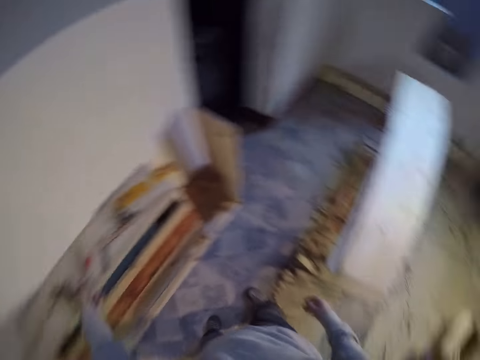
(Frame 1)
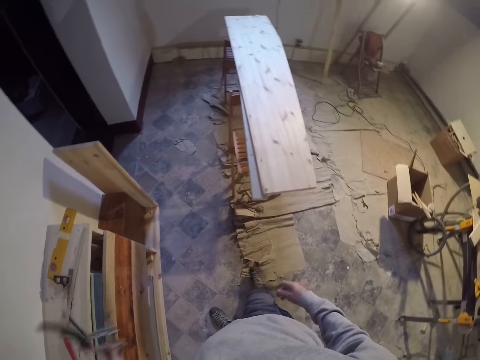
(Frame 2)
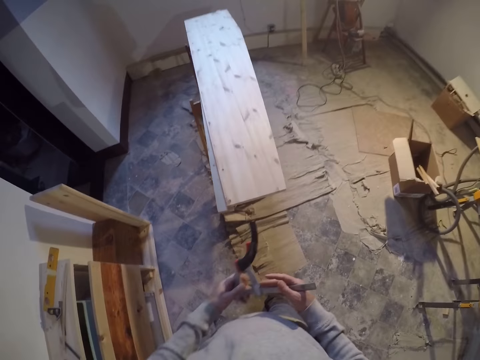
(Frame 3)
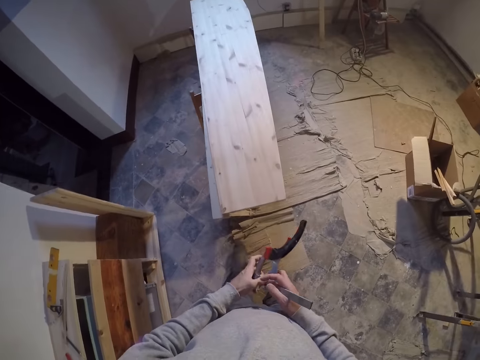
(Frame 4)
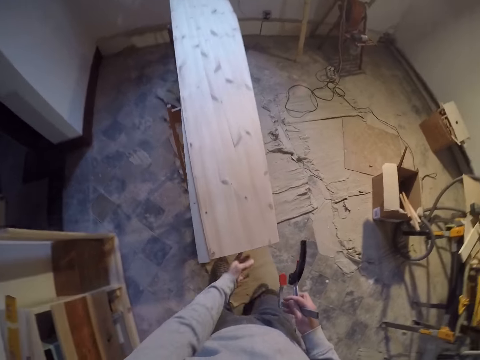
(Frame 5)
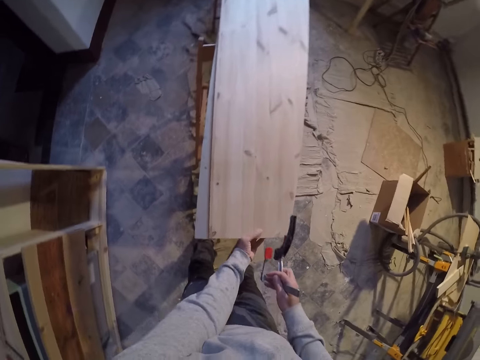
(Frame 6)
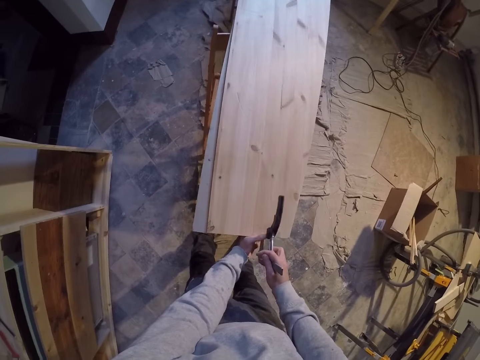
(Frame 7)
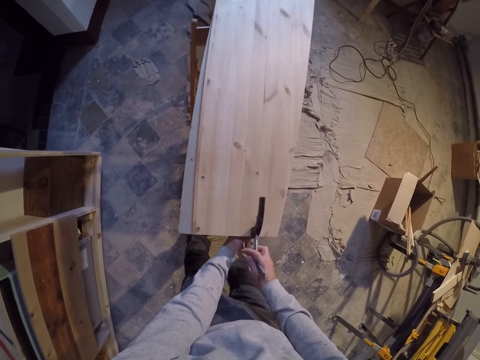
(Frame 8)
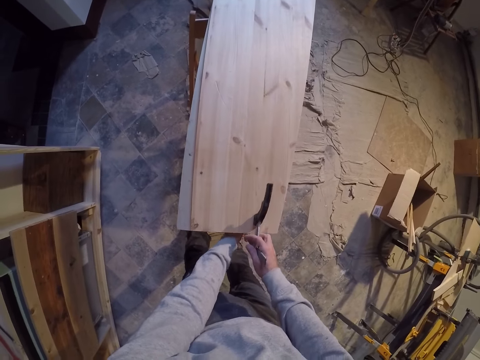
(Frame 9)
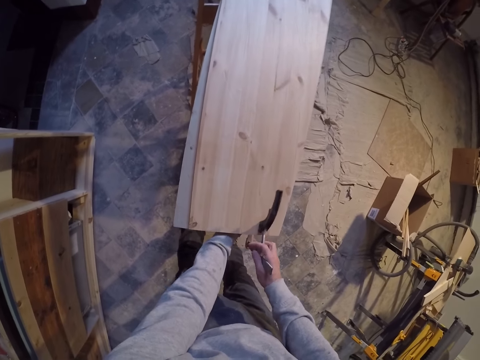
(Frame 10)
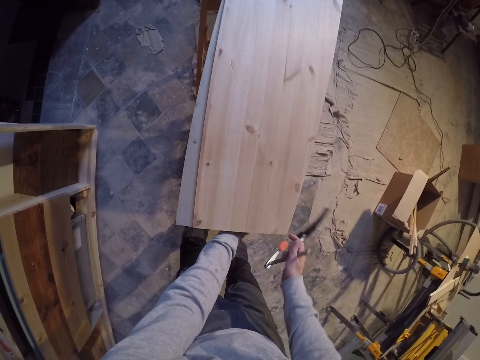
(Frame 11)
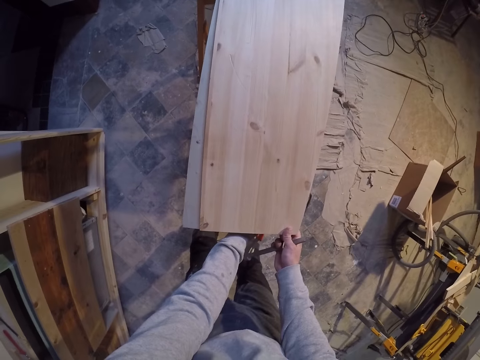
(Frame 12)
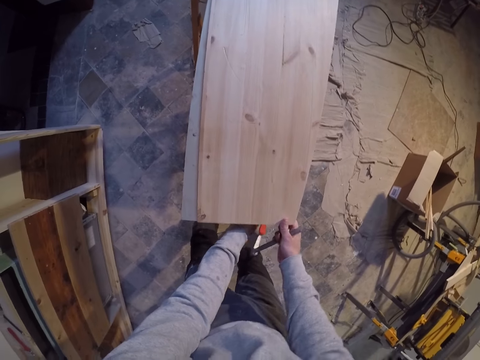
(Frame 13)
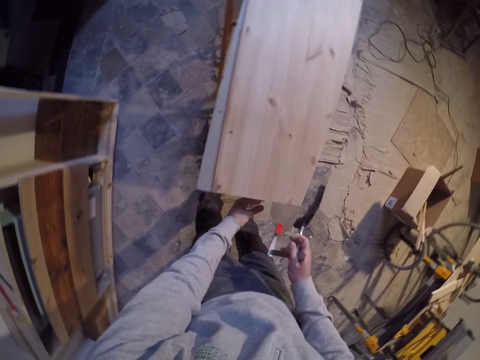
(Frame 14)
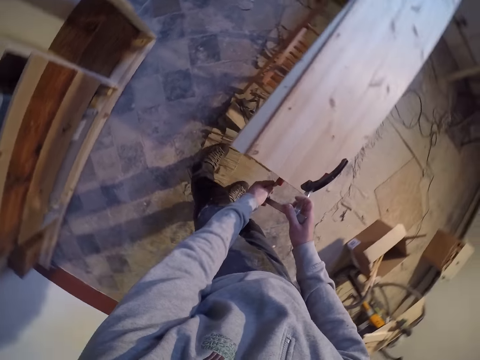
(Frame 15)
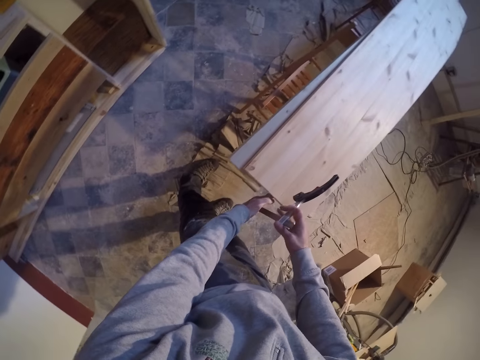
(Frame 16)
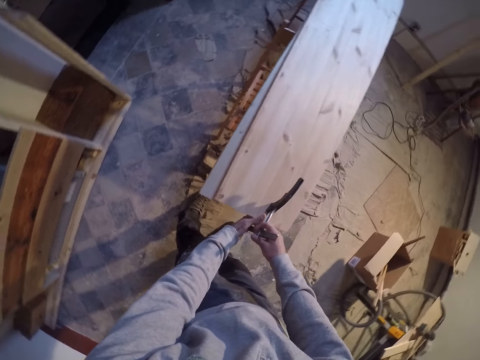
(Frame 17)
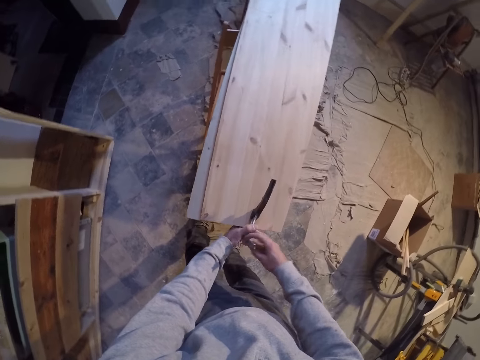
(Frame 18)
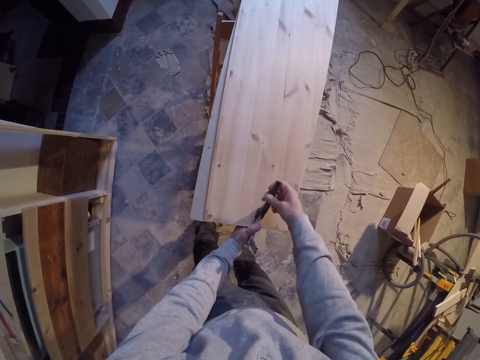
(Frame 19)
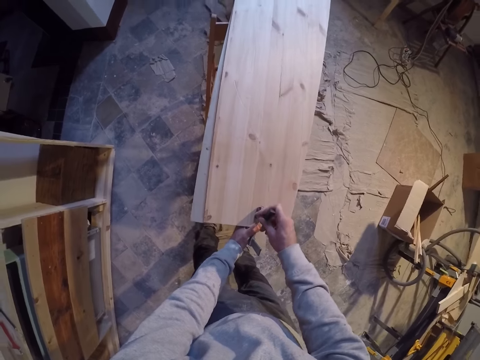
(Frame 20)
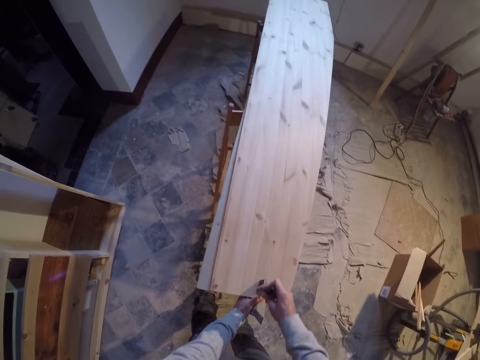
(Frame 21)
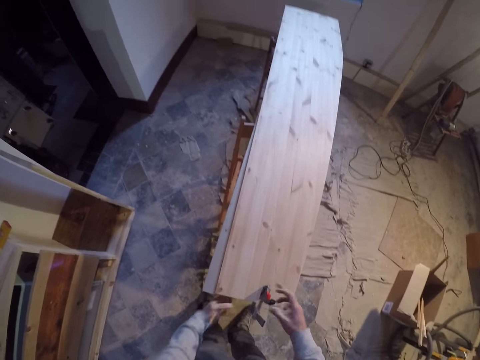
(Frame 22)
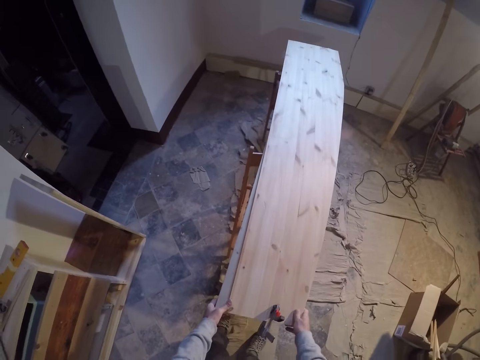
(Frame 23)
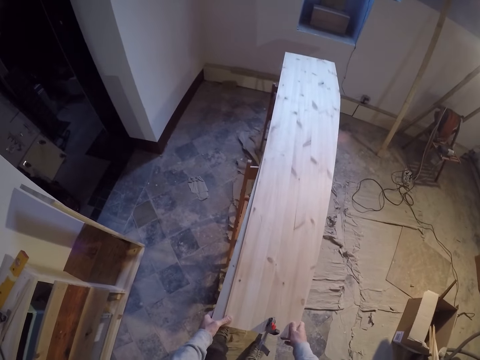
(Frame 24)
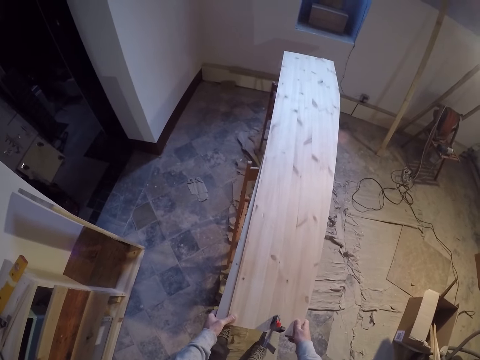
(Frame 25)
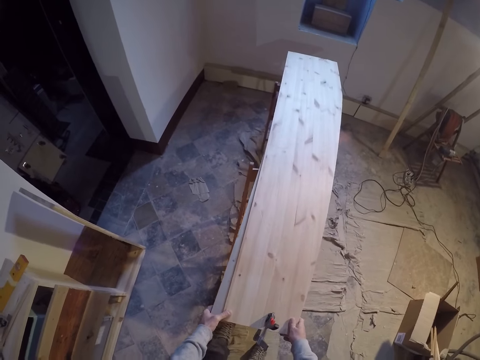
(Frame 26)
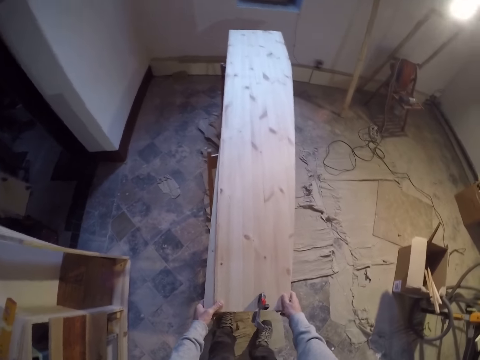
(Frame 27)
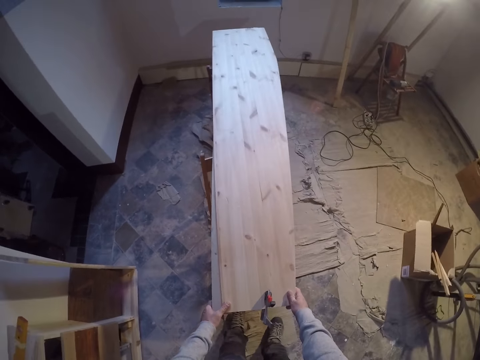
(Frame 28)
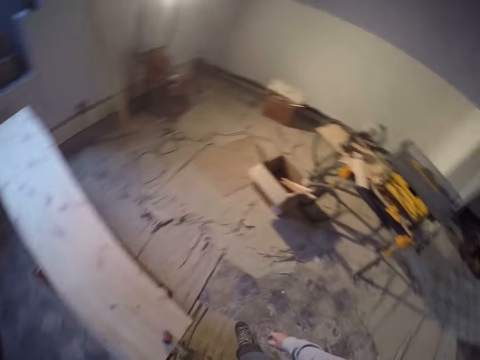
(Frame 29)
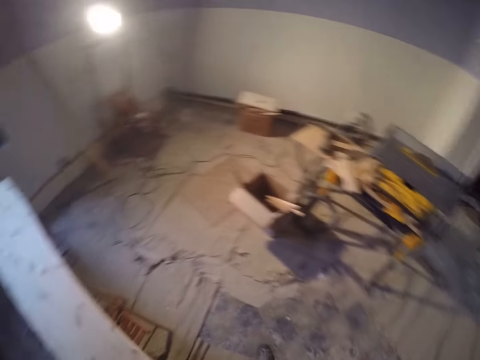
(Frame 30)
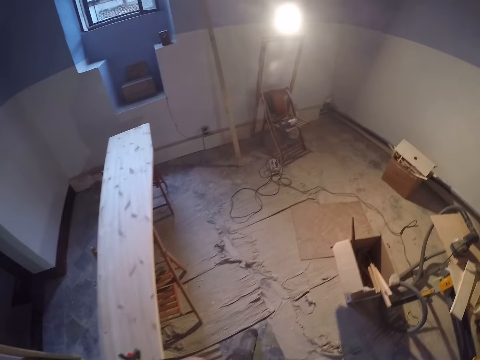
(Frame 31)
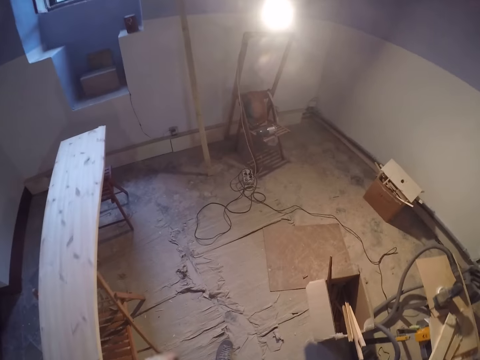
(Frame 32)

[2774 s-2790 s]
The camera wearer walks around. He lifts a G-clamp or wood blade cutter with his left hand. He holds the wood cutter with his right hand. He passes the G-clamp to his right hand. He holds the plank of wood with his left hand. He inserts the G-clamp into the plank of wood. He sets the wood cutter on the plank of wood. He removes the G-clamp from the plank of wood. He aligns the plank of wood. He holds the plank of wood with his right hand. He clamps the plank of wood with the G-clamp. He puts the wood cutter on the plank of wood. He holds the plank of wood with both hands and moves the plank of wood with both hands. He sets the plank of wood well. He removes both hands from the plank of wood. He turns.

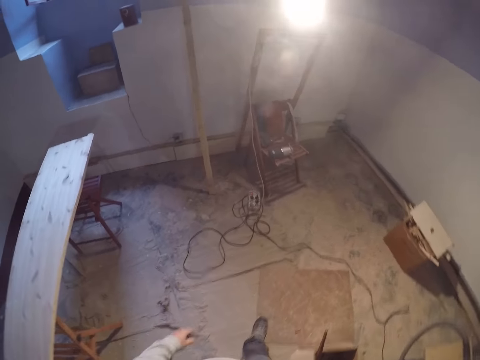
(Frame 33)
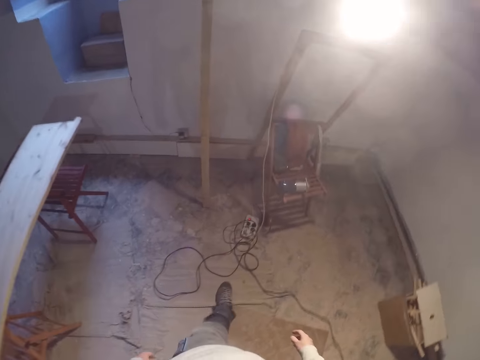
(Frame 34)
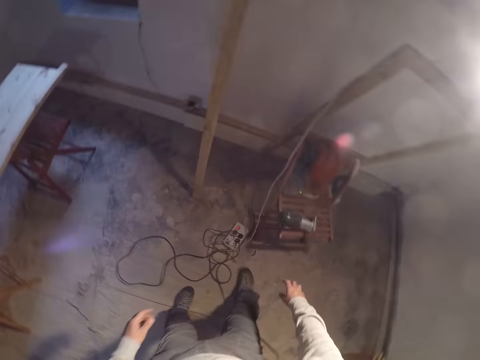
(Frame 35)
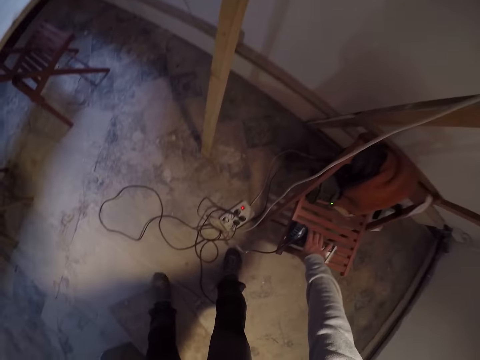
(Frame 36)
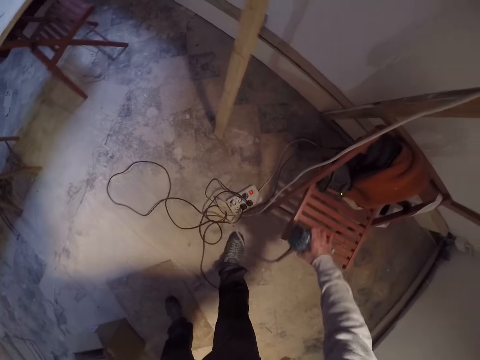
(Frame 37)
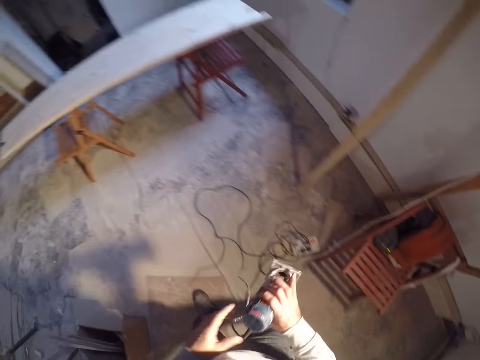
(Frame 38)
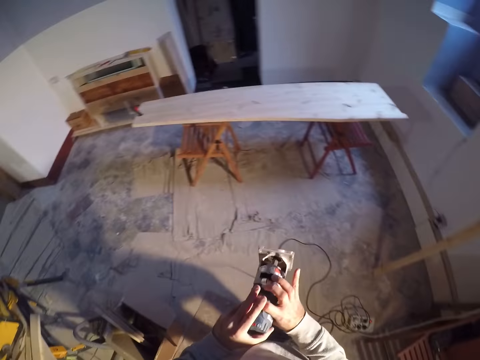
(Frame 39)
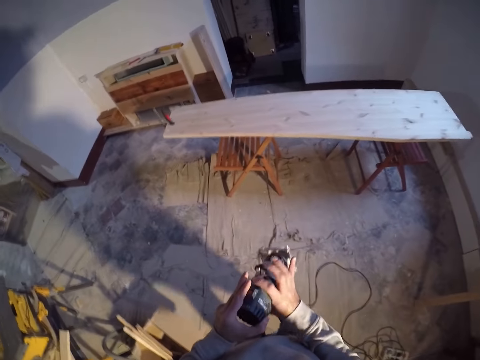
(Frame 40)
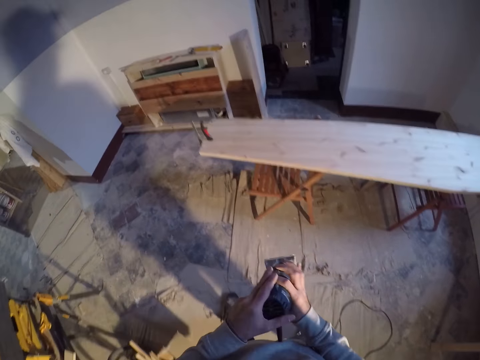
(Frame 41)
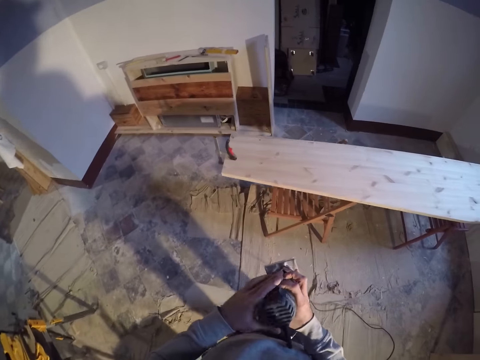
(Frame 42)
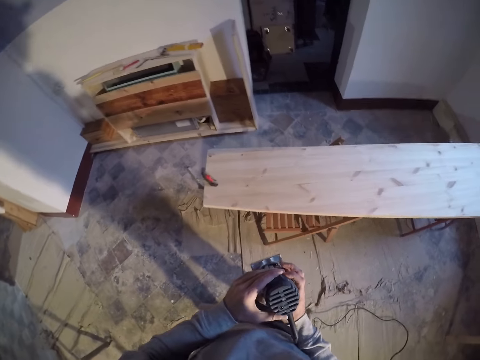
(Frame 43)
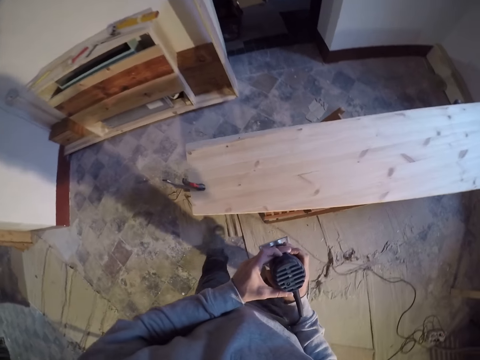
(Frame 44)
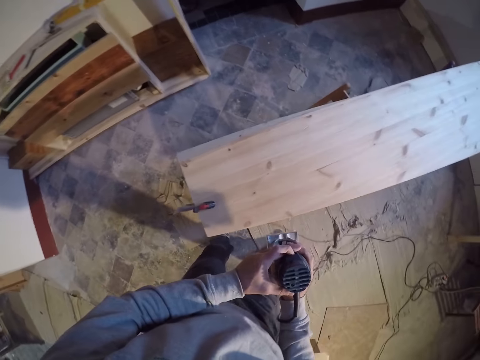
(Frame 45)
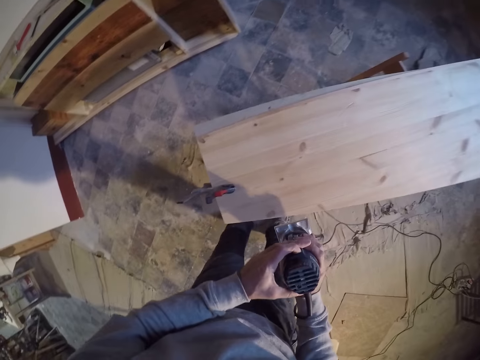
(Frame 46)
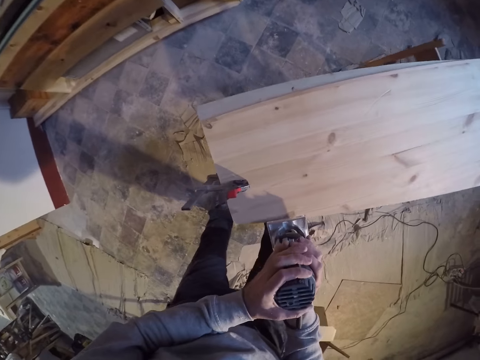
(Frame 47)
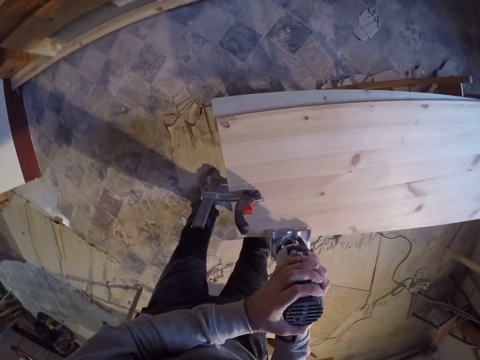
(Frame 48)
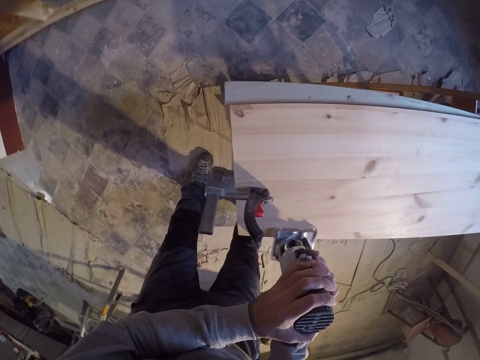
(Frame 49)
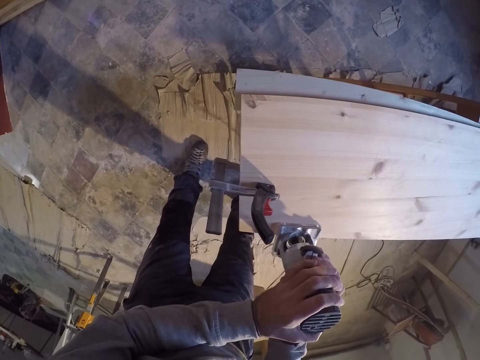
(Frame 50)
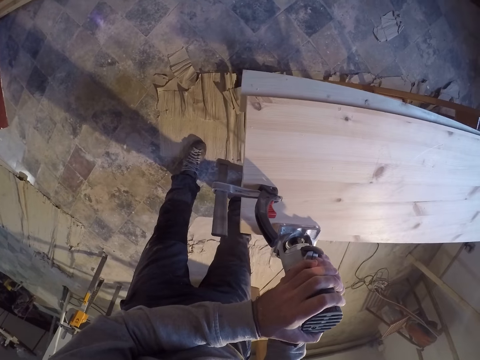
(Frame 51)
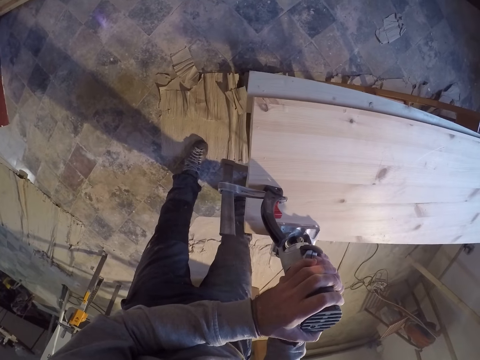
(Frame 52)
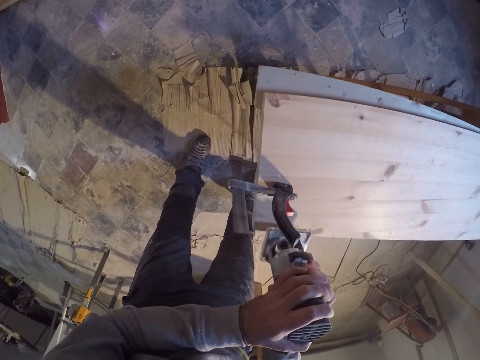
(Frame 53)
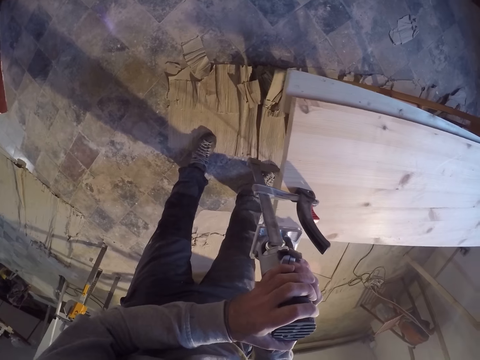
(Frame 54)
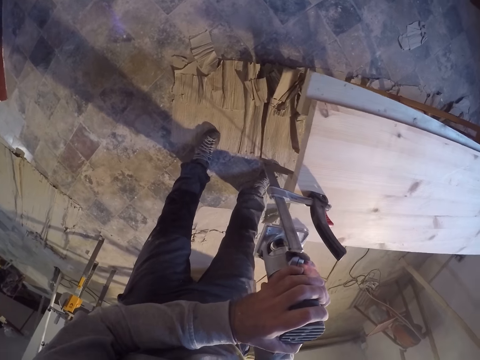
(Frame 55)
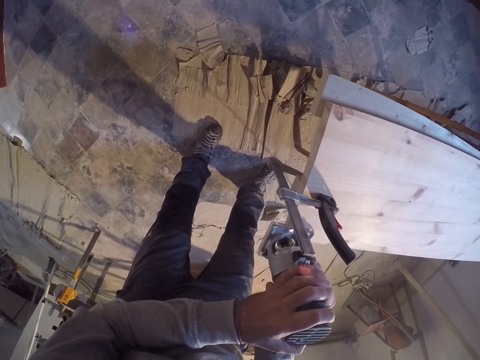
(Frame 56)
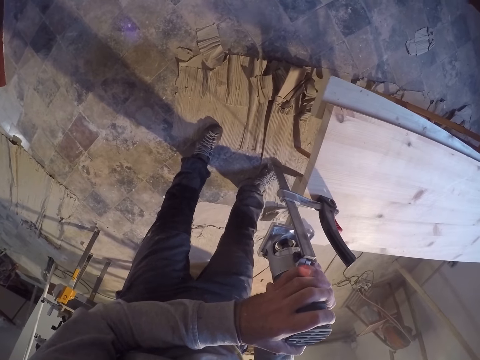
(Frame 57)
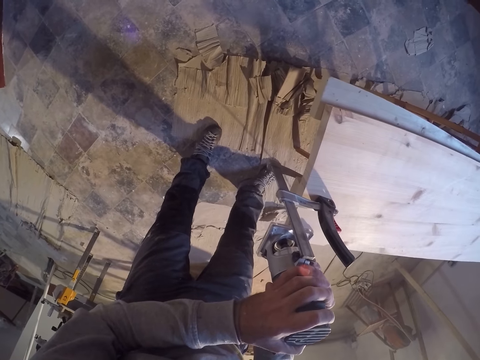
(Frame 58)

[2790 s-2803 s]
The camera wearer walks around. He picks up a hand planer or wood chop saw with his right hand. He holds the hand planer well with both hands. He sets the wood chop saw. He uses the hand planer on a plank of wood with both hands. He sets a wood edge trimmer on the wood. He chops edges of the wood.
